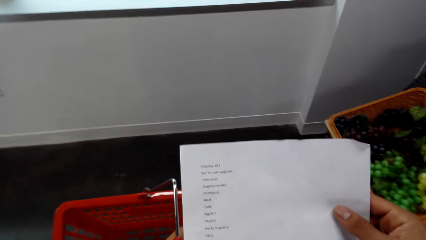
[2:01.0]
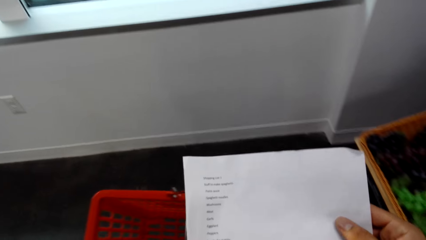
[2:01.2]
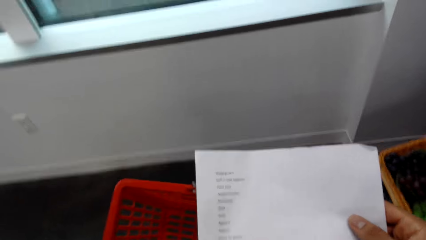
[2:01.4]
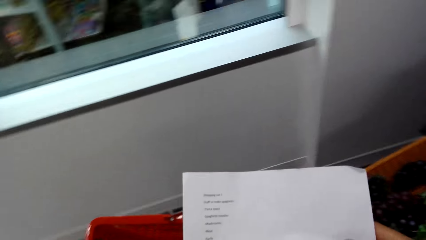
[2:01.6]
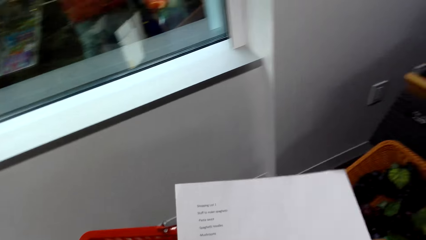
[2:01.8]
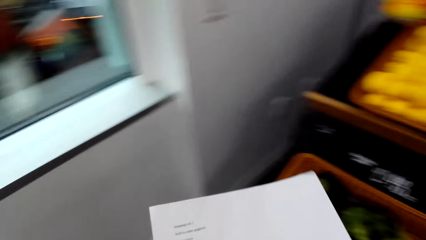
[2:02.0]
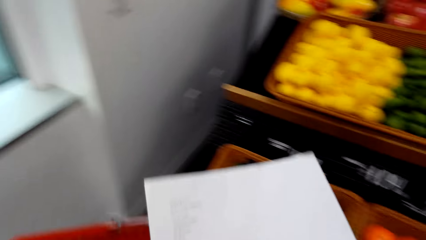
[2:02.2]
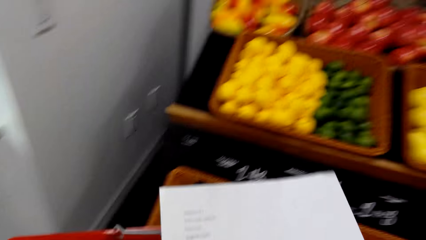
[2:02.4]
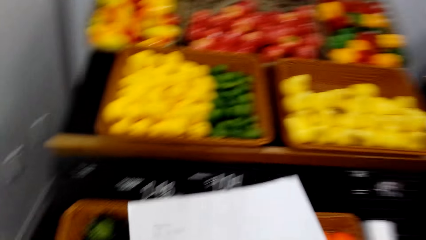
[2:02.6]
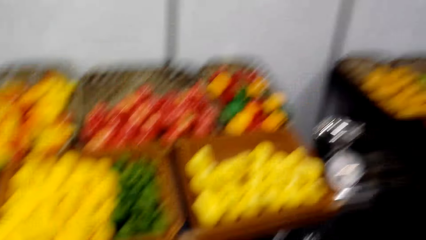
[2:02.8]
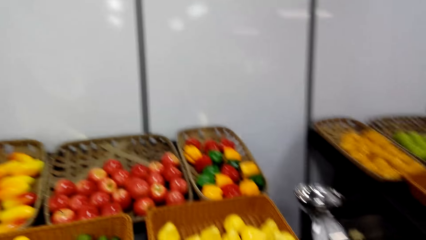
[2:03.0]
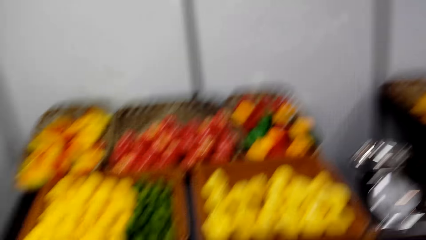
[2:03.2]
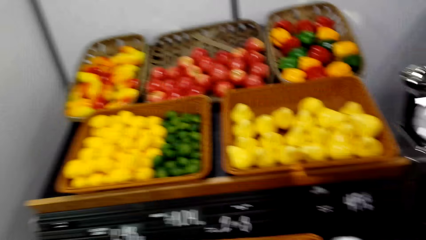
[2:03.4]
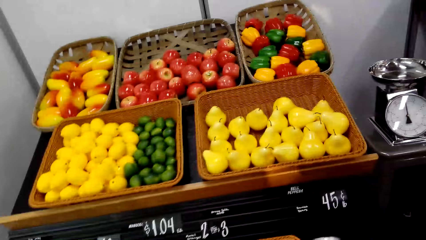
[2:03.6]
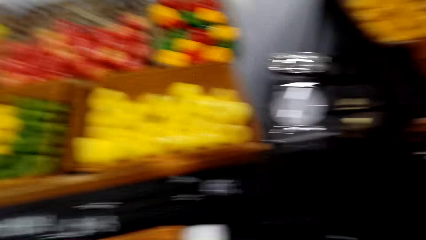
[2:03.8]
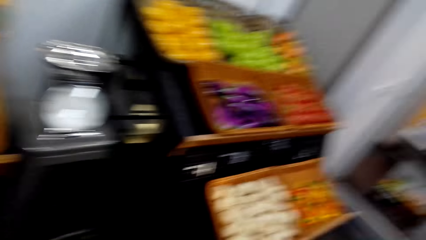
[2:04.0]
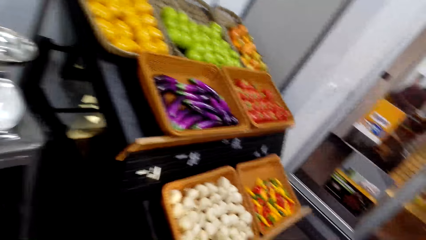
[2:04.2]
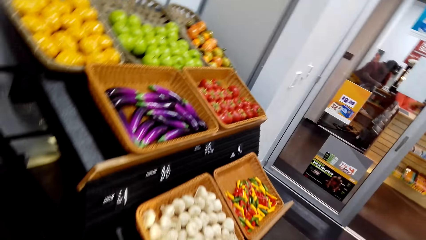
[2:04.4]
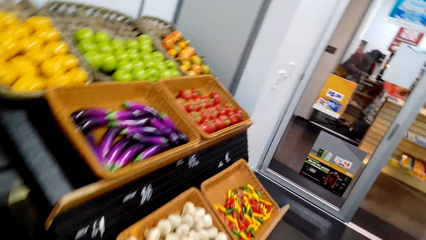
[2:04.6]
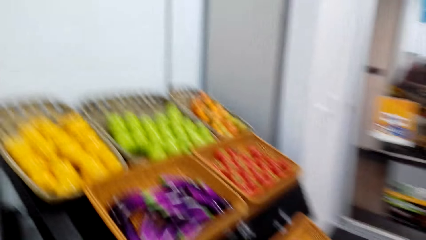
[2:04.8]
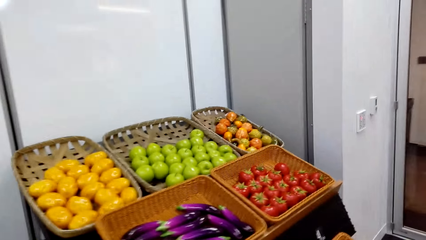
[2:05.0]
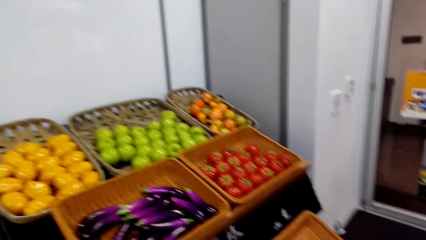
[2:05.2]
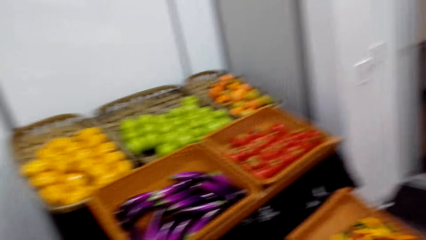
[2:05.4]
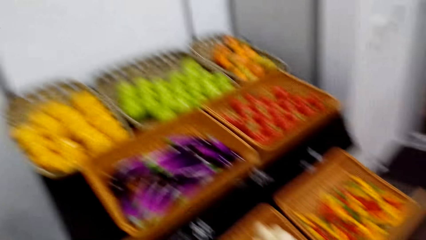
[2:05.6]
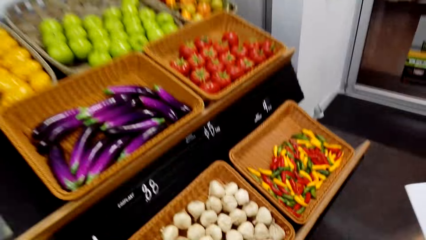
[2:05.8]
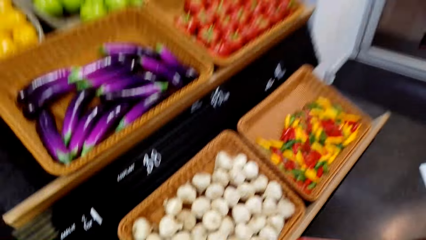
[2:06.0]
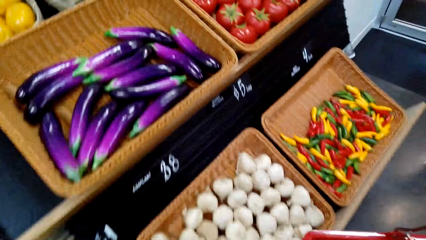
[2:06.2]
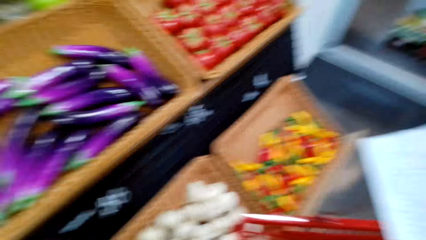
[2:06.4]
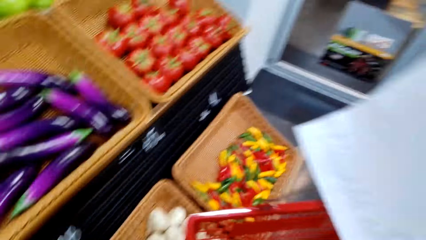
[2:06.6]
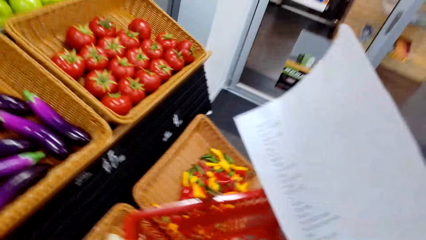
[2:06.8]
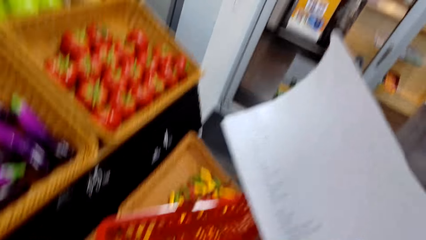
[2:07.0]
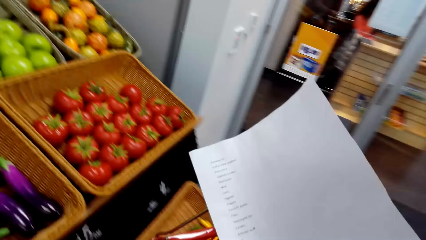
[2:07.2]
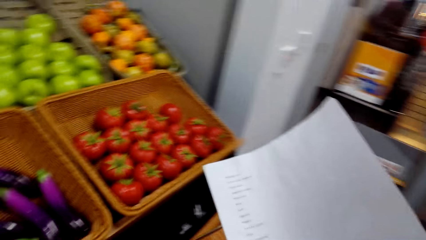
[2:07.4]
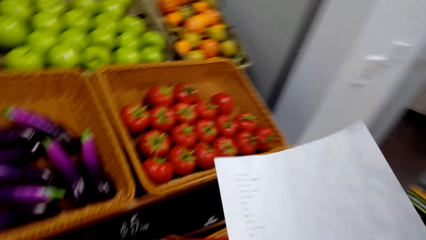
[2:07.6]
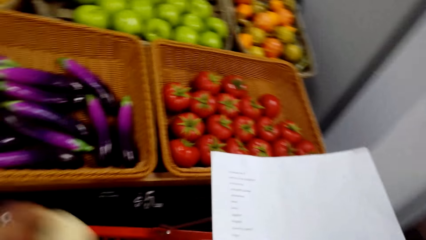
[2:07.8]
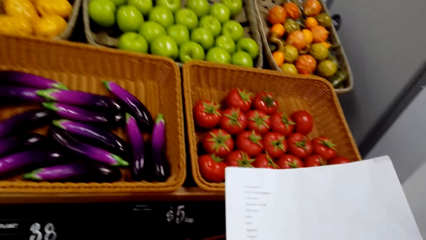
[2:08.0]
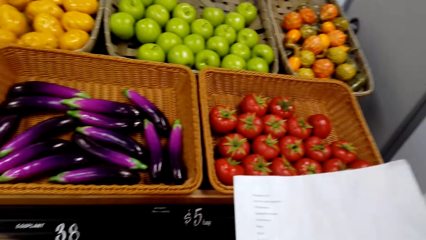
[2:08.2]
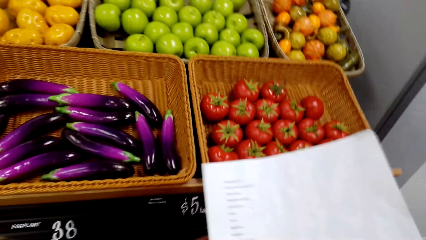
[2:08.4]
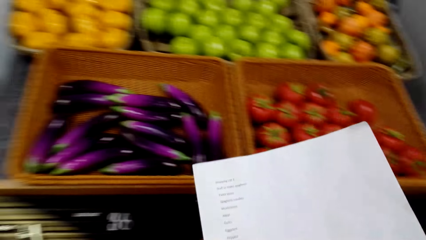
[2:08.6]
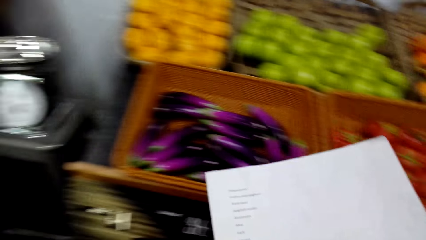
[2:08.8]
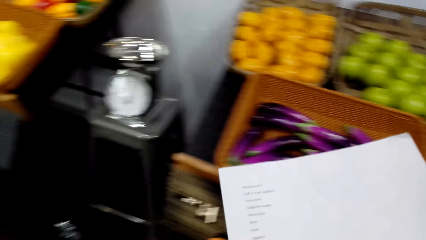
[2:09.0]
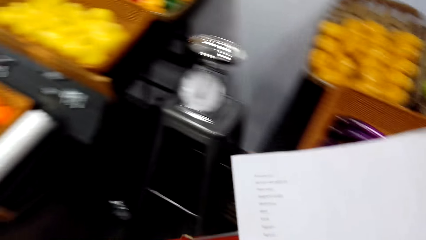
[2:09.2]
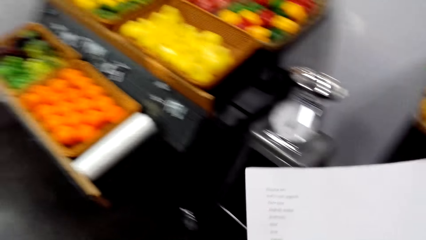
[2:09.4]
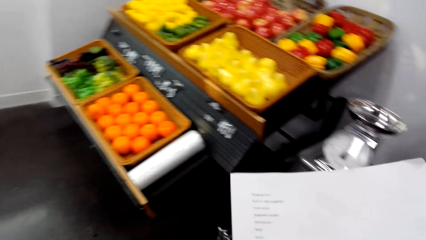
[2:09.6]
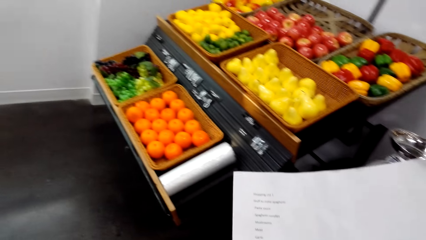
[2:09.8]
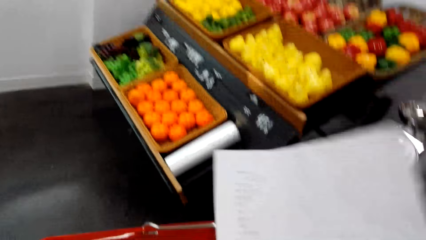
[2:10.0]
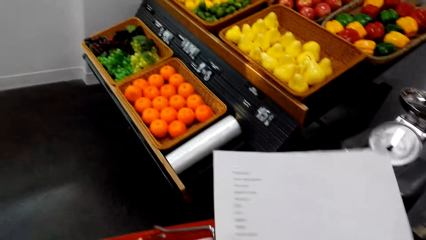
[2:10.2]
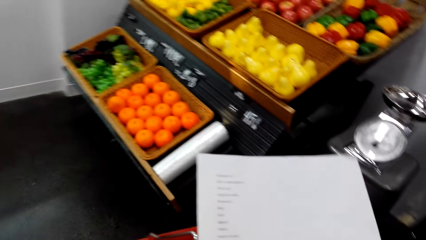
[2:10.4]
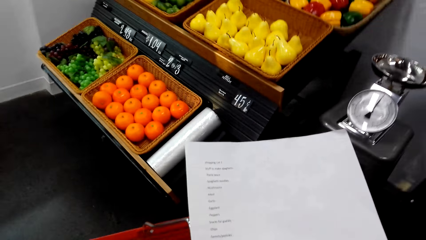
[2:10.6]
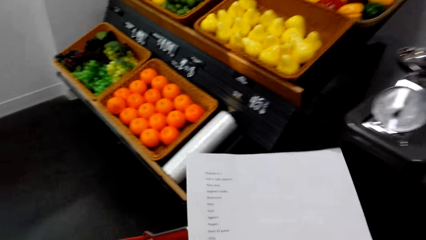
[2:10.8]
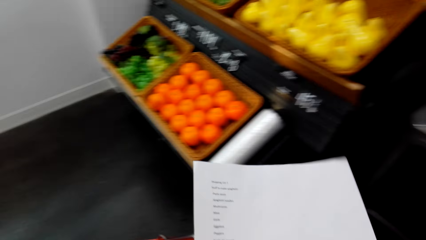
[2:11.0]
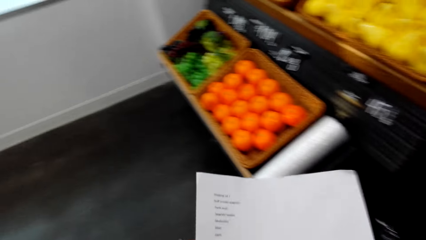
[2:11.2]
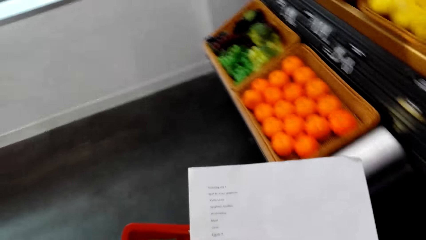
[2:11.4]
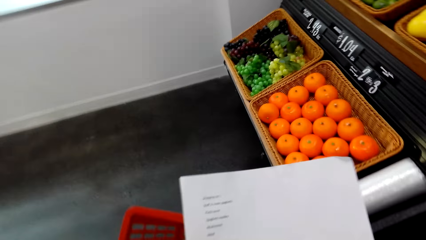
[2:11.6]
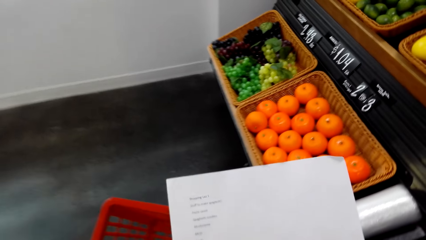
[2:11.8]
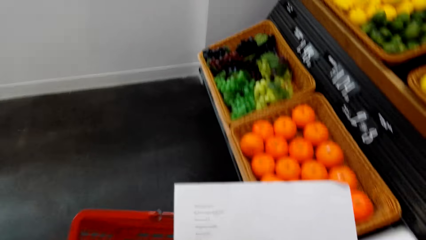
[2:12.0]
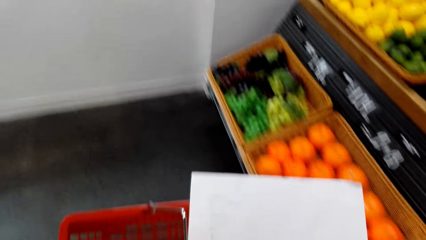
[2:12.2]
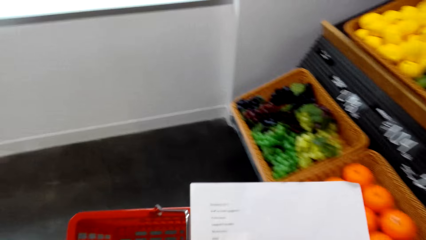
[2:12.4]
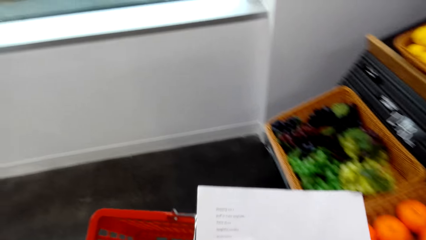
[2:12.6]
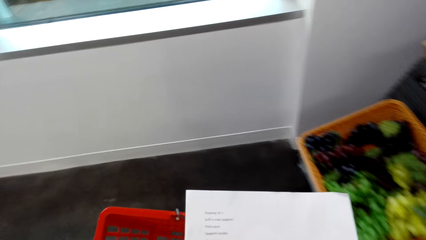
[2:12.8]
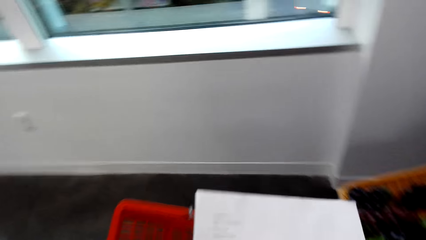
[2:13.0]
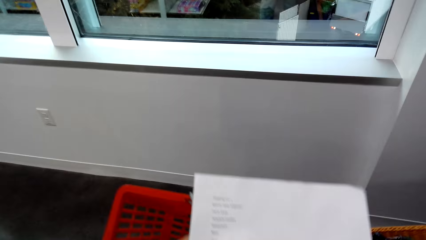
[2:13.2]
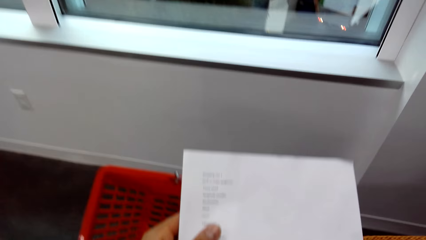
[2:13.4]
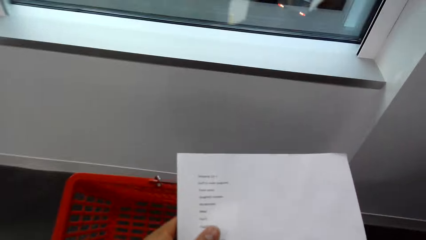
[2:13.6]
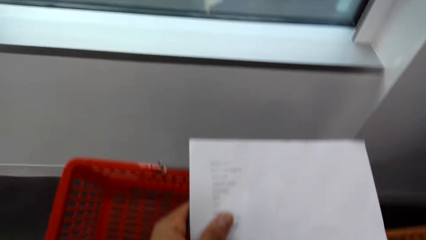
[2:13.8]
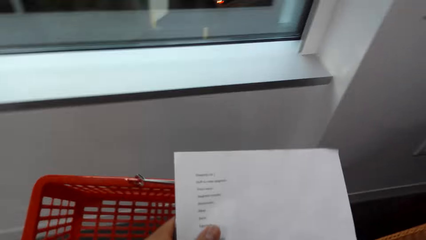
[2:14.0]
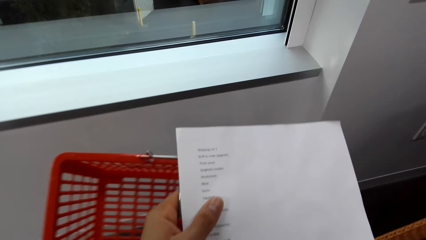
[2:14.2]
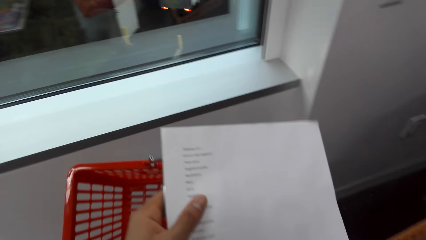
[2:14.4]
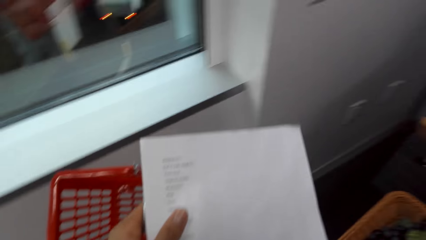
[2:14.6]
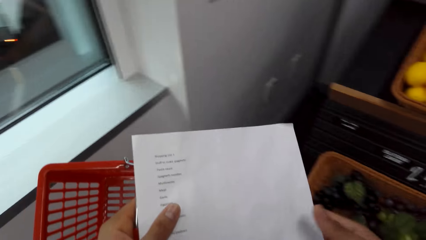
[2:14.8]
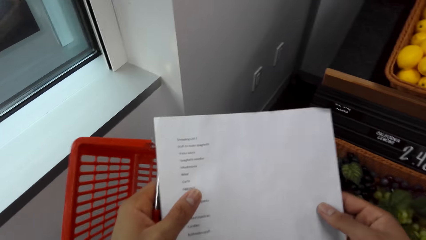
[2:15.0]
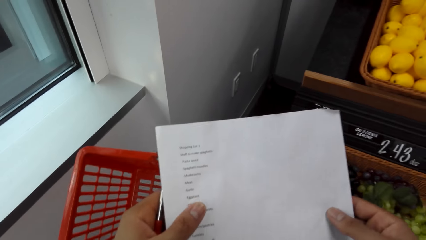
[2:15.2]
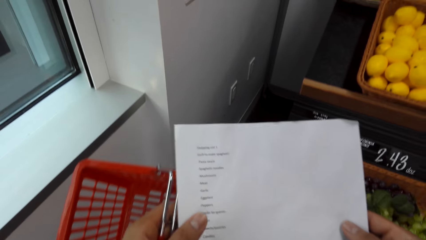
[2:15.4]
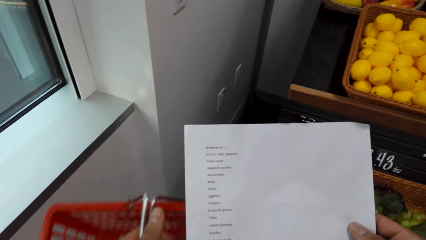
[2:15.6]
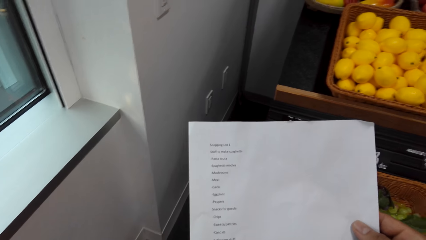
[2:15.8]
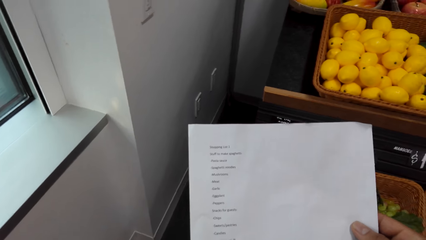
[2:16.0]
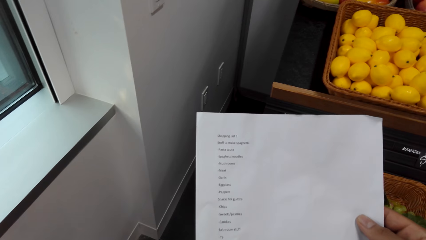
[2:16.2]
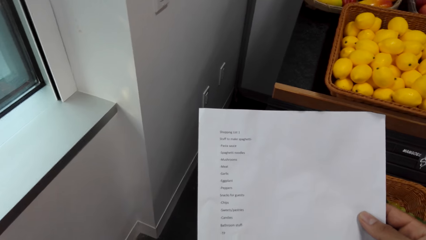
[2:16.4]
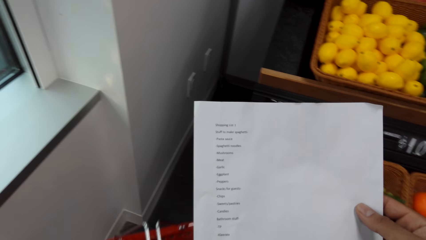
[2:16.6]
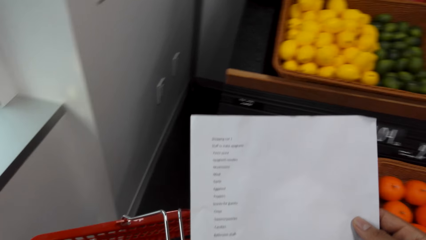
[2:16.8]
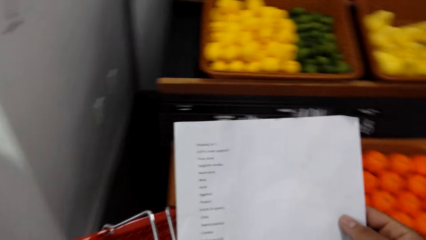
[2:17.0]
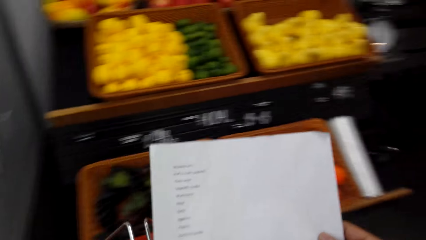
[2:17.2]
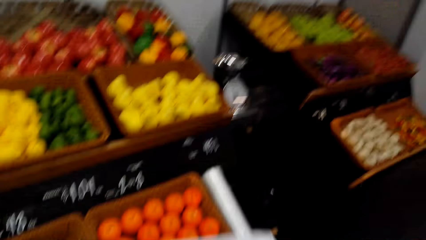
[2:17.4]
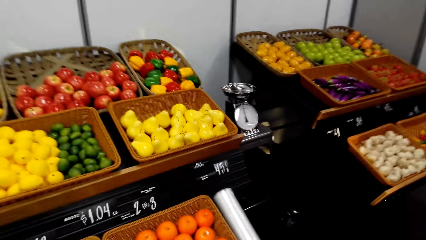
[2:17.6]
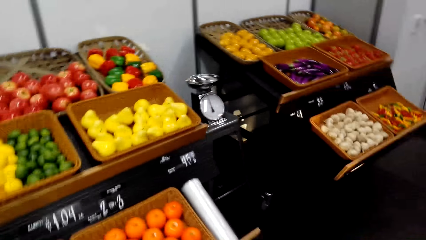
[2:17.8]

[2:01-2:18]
The camera wearer moves around the vegetable area.
